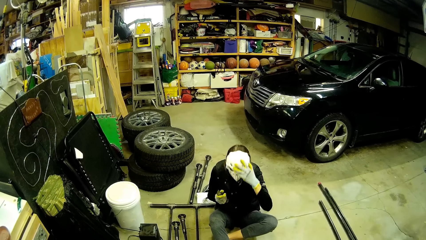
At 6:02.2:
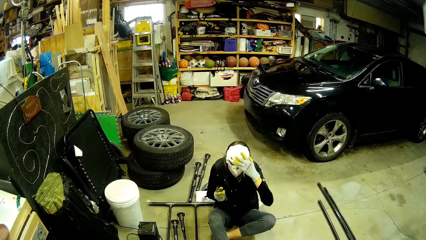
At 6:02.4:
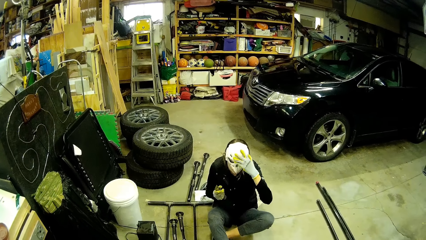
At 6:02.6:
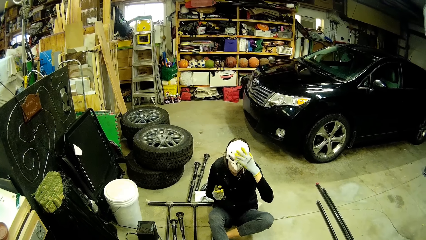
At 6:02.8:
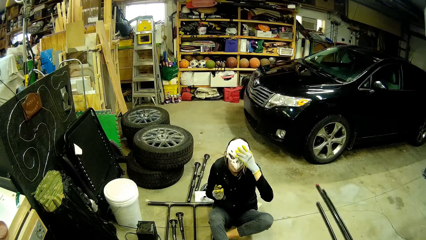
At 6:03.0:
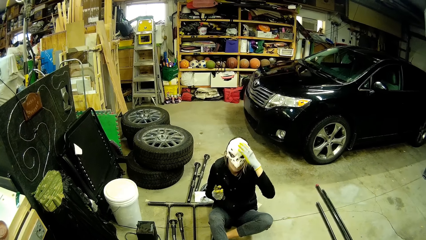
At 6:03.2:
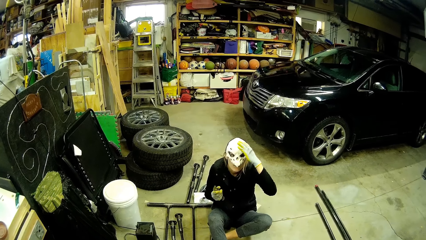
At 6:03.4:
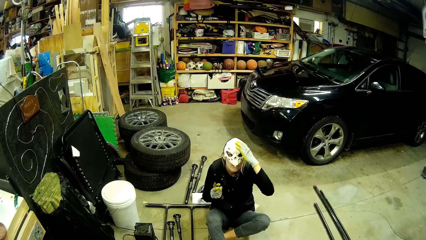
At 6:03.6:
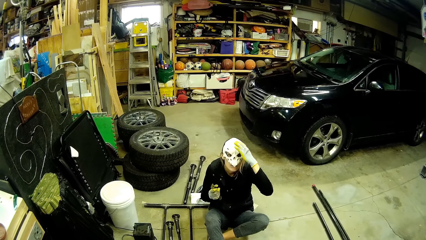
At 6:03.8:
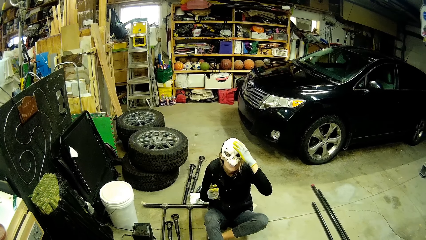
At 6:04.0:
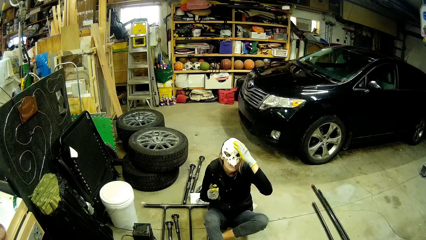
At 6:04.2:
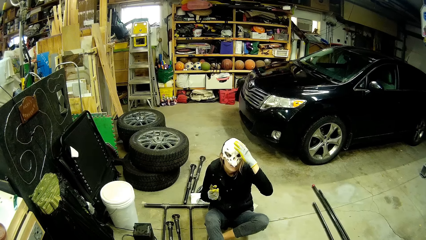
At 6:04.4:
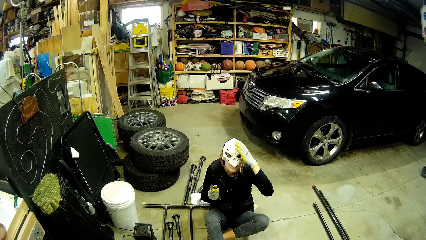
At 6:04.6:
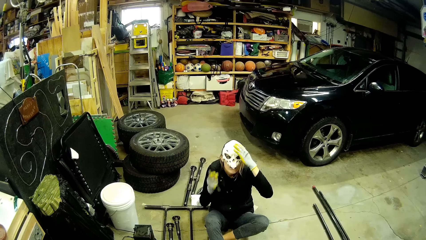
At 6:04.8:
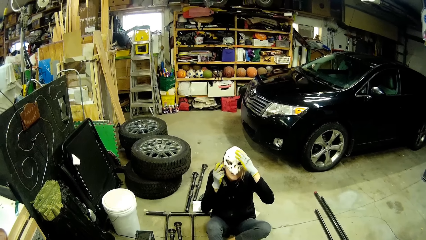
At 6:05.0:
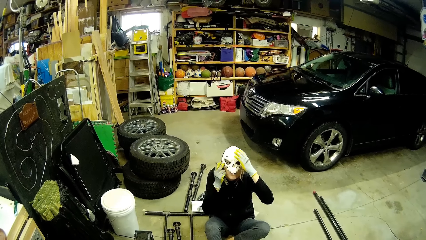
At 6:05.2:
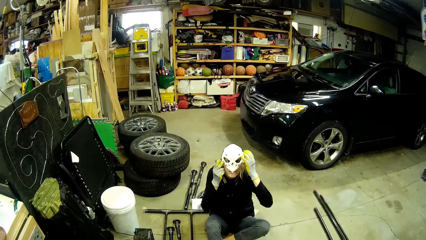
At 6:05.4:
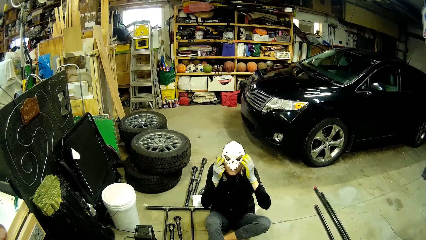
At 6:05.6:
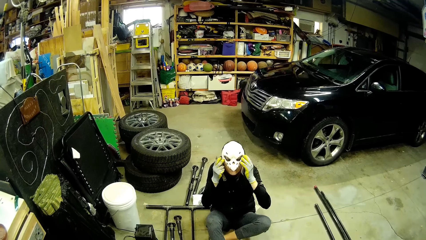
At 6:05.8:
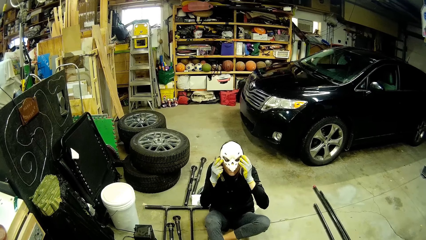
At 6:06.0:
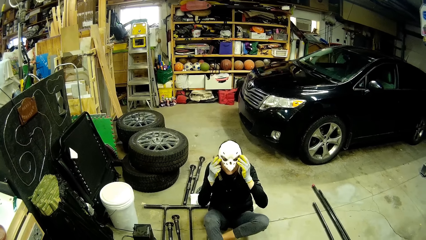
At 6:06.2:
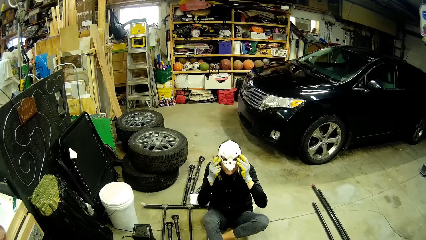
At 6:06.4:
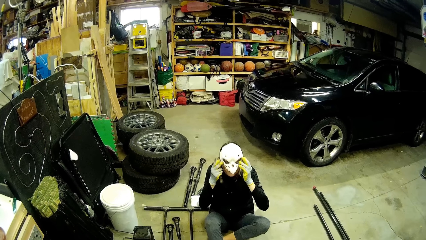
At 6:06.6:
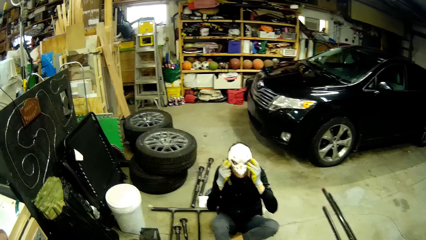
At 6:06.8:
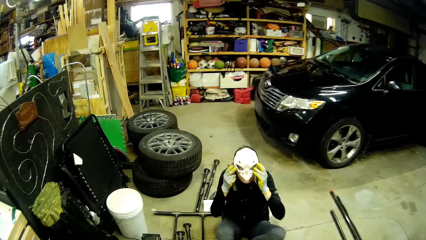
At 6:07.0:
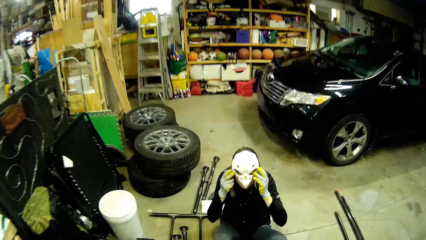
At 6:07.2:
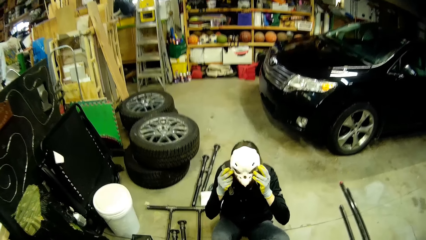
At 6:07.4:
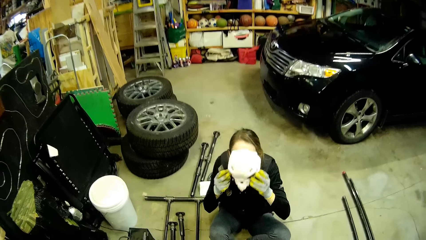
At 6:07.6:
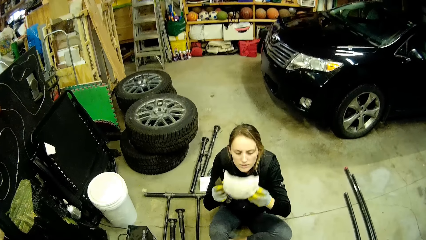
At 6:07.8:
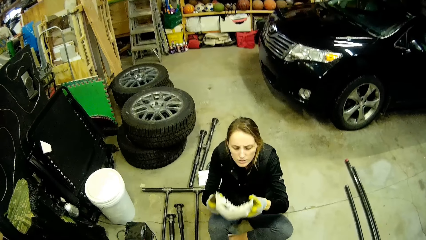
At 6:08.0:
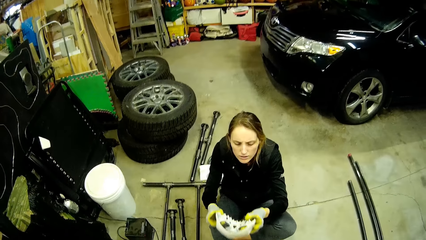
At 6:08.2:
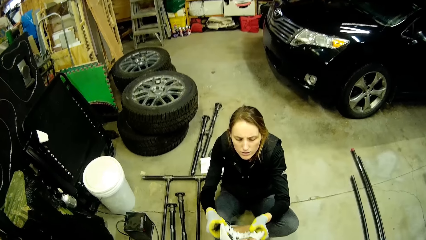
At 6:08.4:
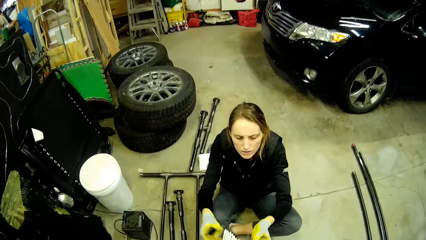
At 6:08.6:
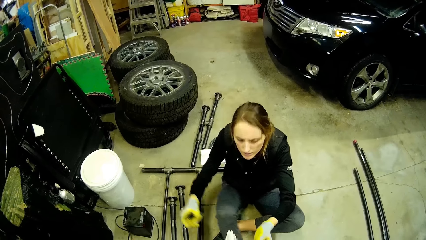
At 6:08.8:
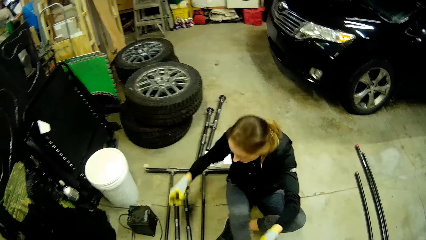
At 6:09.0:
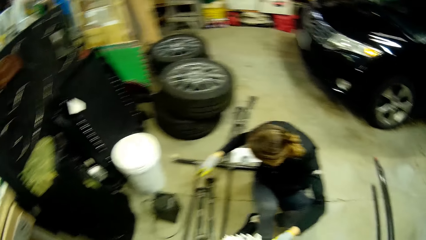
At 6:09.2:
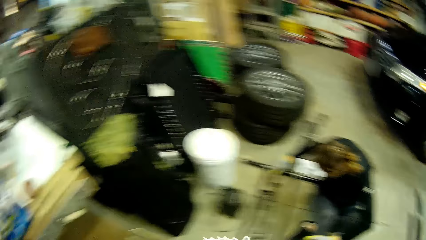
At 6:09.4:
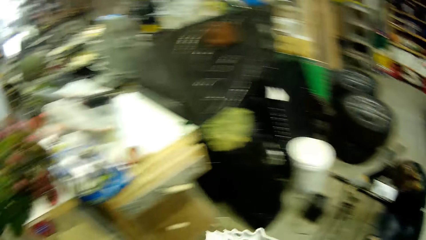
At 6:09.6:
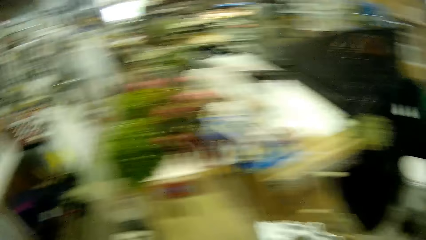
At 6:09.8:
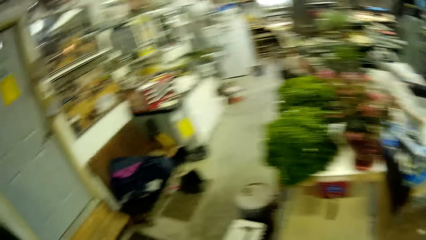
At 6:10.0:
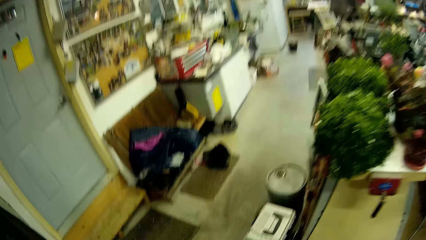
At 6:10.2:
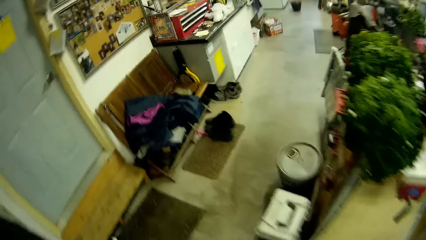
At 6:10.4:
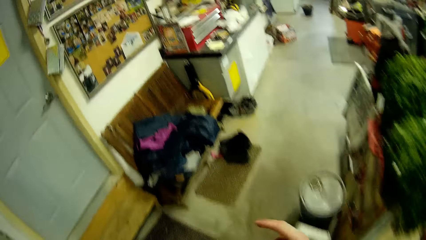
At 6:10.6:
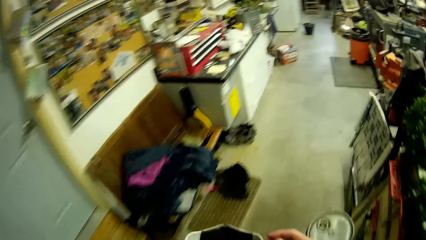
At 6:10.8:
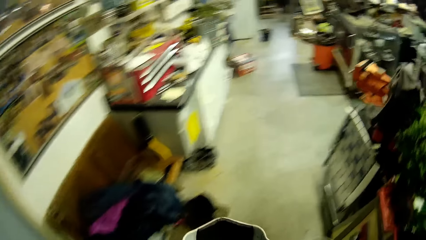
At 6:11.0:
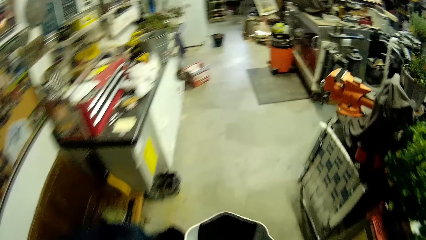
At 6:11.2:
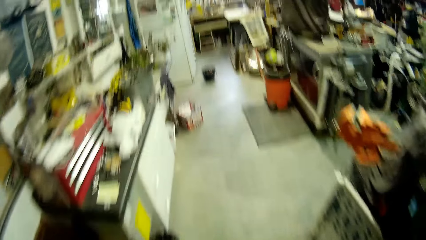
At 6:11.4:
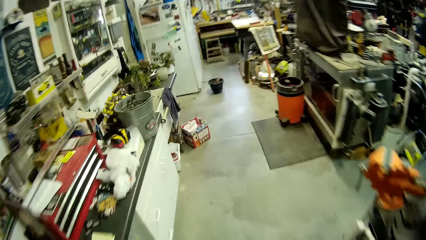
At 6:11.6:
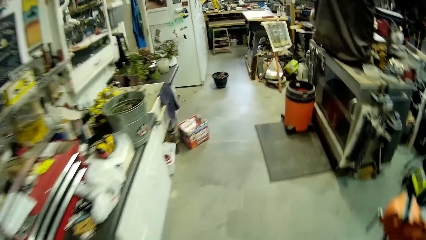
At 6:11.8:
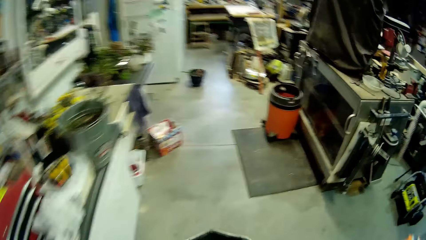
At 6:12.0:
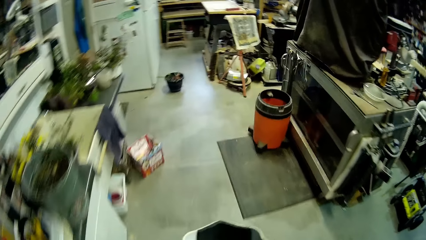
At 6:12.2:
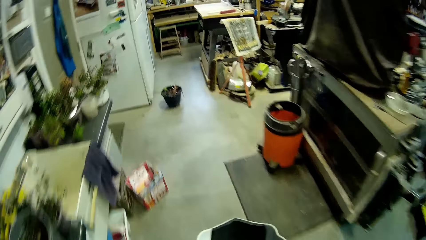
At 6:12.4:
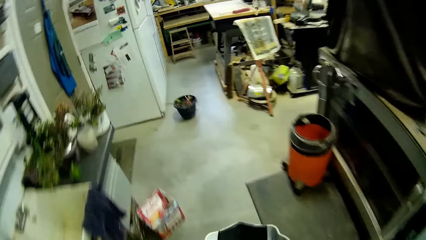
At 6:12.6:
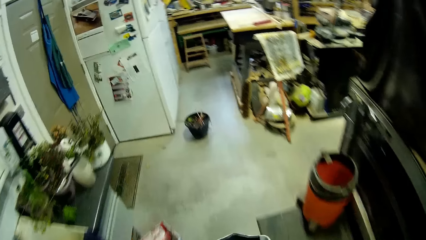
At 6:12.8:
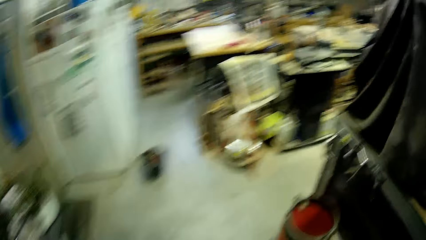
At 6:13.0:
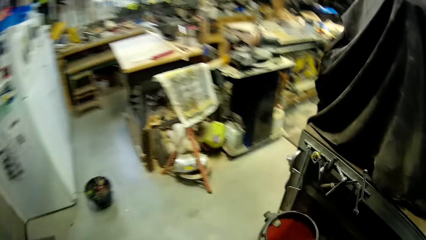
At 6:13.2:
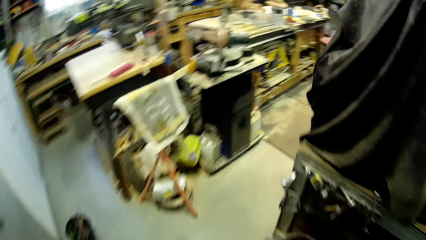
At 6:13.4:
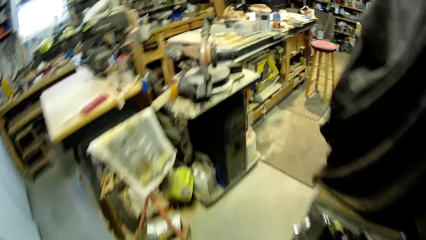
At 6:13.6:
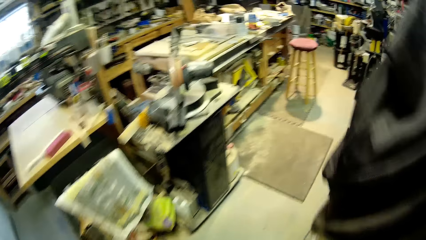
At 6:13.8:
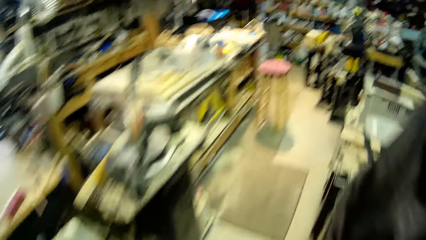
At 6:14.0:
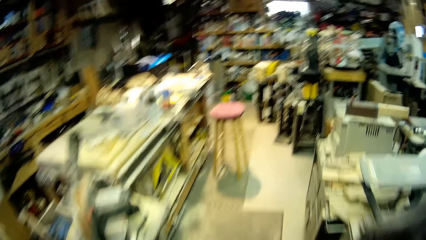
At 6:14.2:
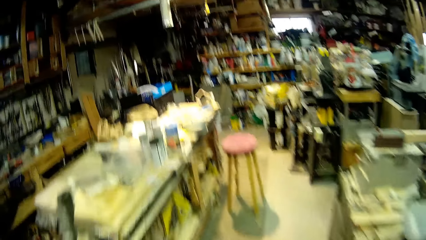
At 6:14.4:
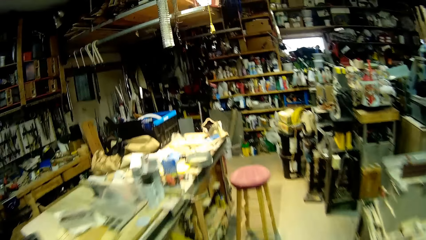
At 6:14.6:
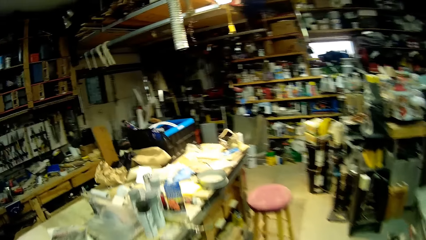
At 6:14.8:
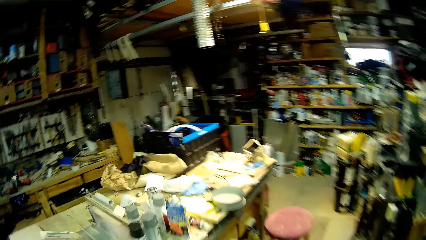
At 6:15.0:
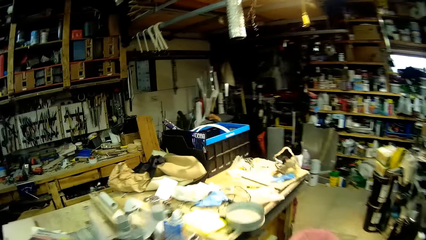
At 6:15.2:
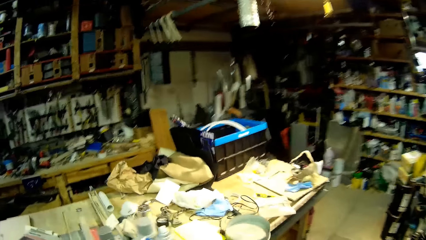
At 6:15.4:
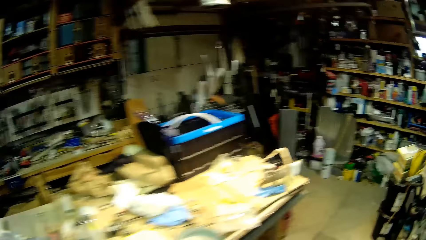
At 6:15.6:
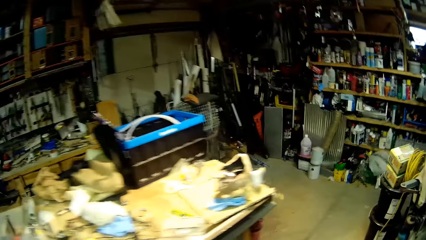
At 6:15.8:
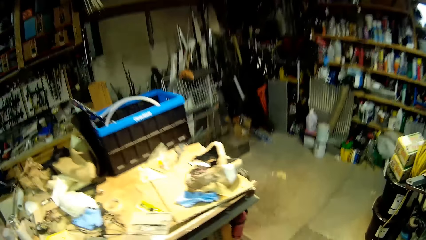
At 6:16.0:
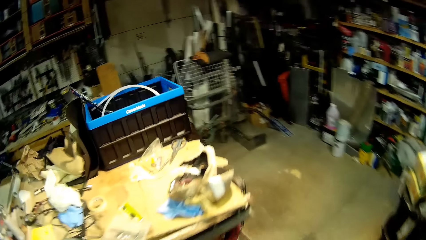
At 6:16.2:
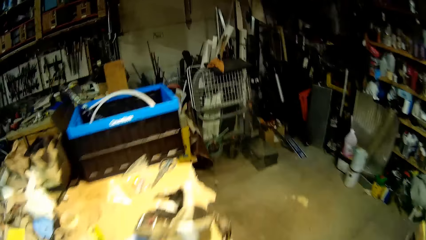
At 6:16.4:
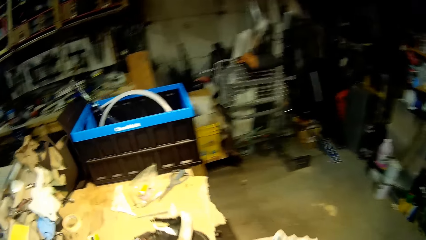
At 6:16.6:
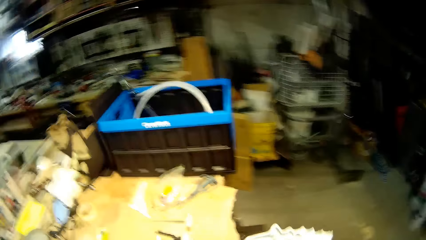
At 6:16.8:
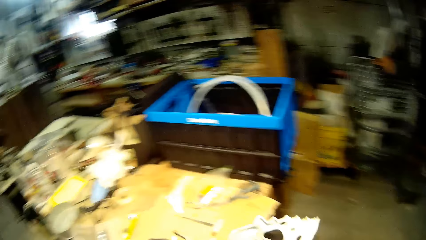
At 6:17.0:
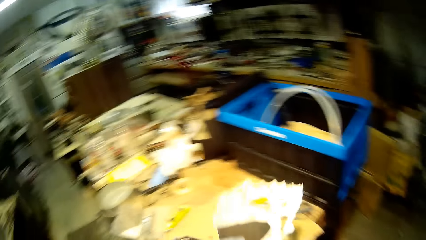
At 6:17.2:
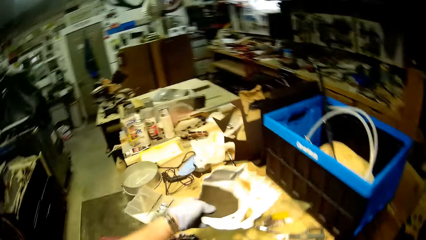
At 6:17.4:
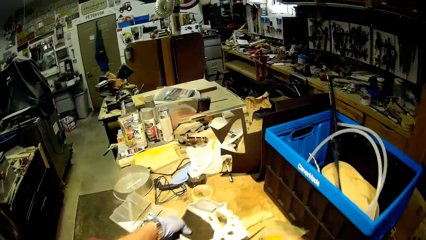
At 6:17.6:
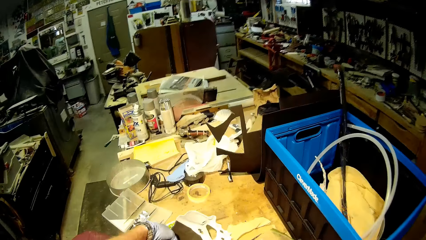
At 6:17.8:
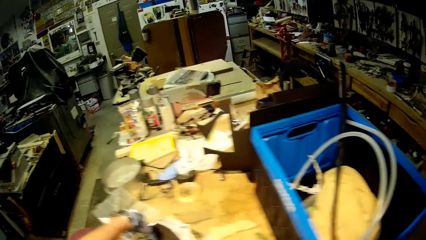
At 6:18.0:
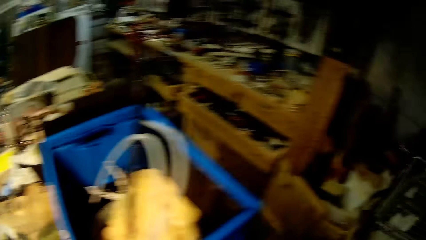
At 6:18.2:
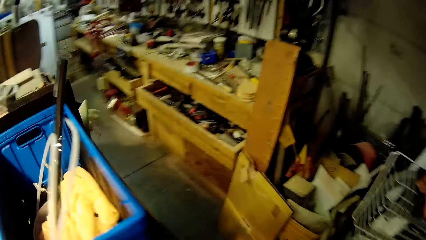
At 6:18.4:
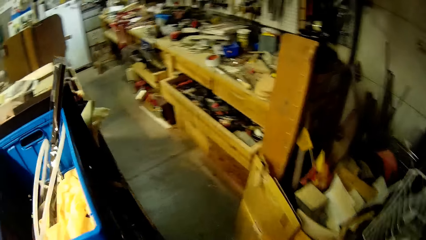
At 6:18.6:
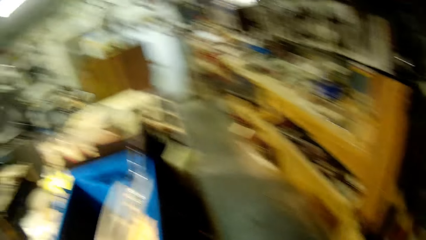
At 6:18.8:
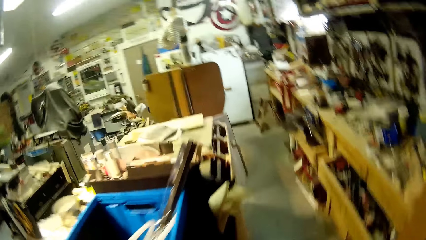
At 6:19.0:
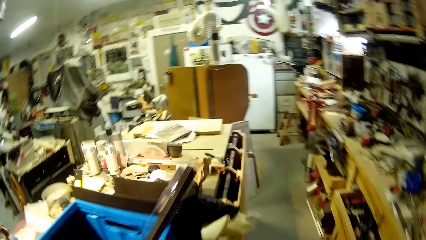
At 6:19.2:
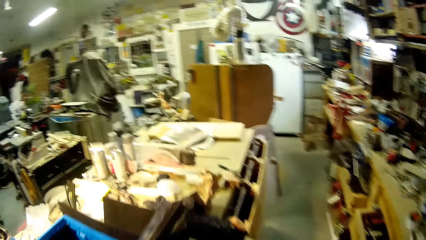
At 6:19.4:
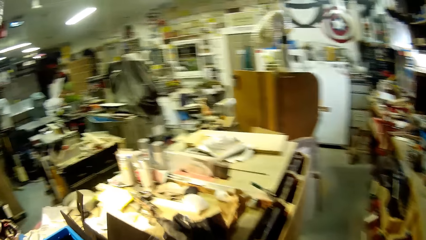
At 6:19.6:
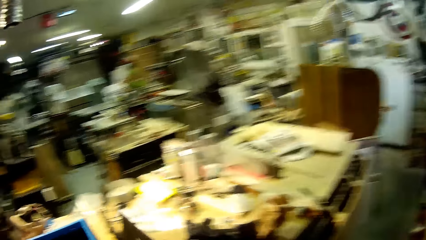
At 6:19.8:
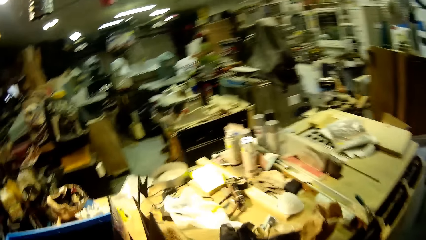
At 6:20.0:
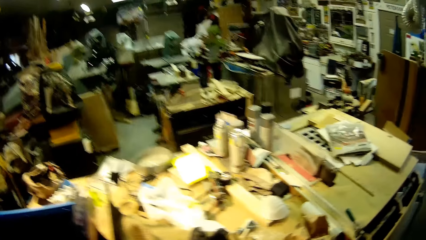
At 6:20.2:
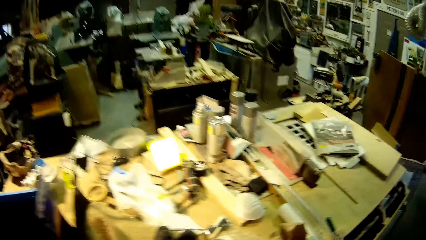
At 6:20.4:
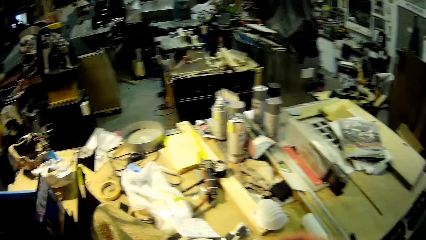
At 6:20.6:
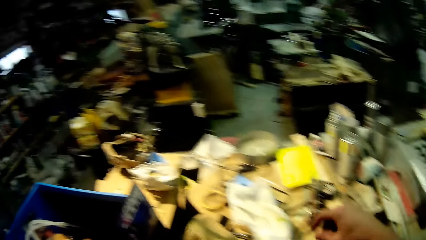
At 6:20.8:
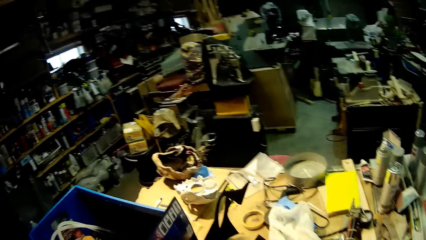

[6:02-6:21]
The woman lowers the mask from her face with her gloved hands. The camera wearer picks the human skull mask from the woman. The woman gives the camera wearer the mask with her gloved left hand. The camera wearer walks away from the woman towards the table. He places the mask on the table with his left hand. He walks around the table.
